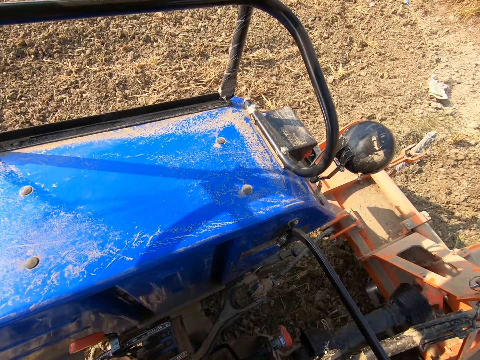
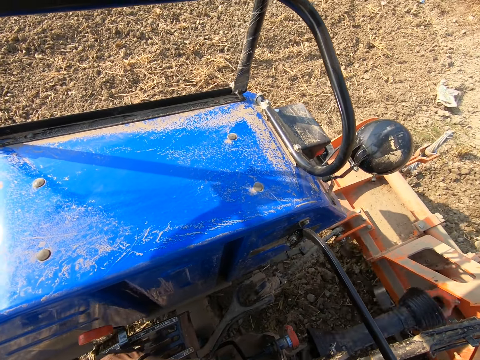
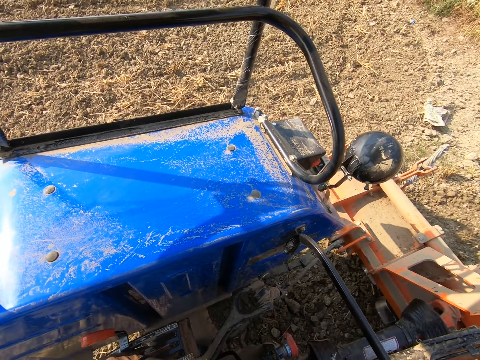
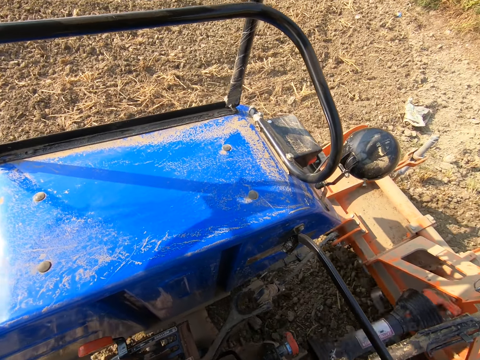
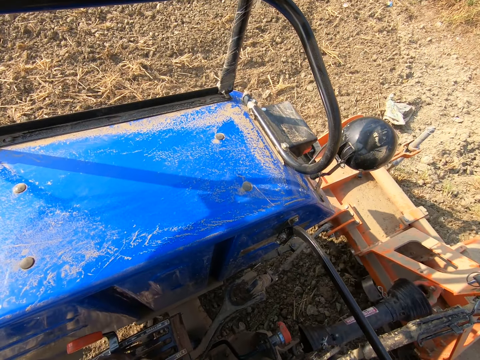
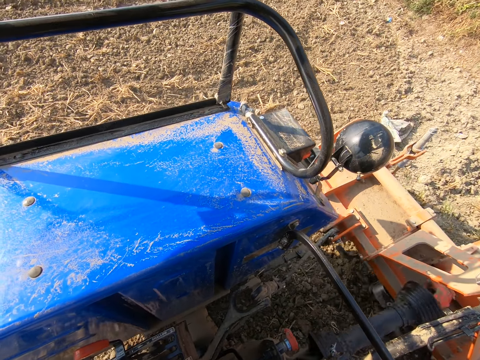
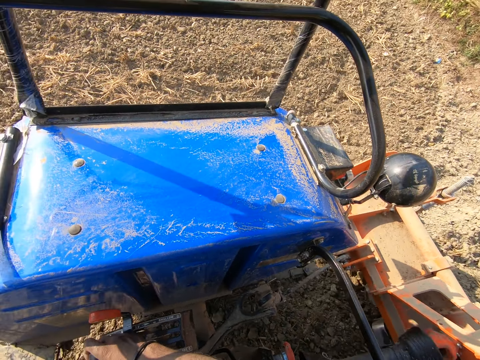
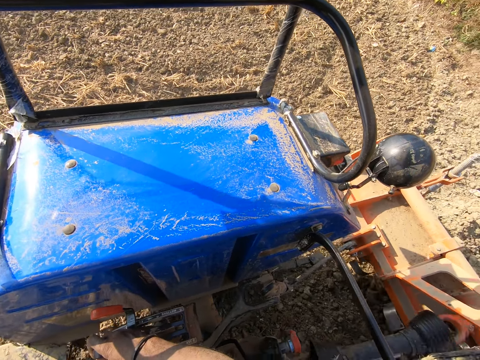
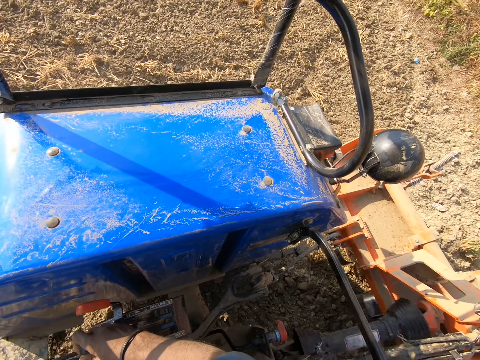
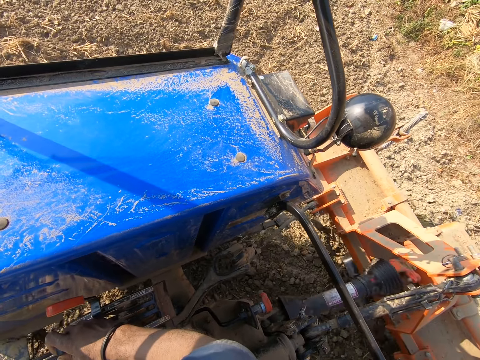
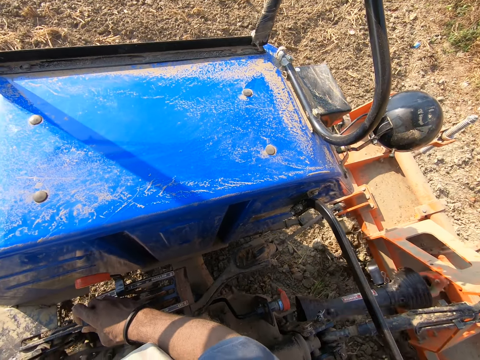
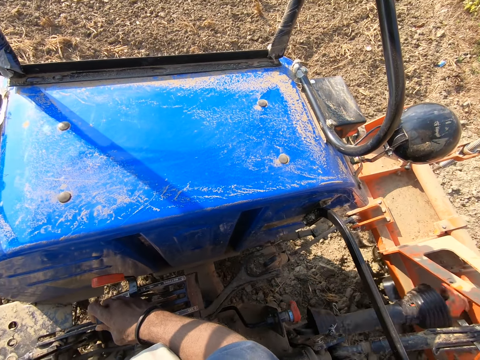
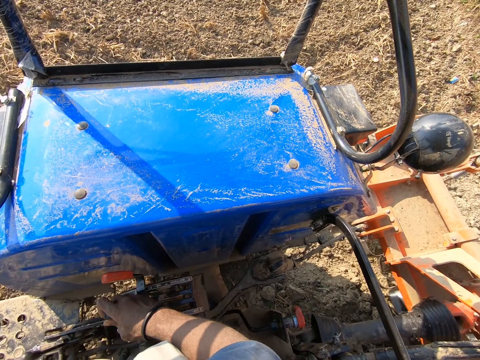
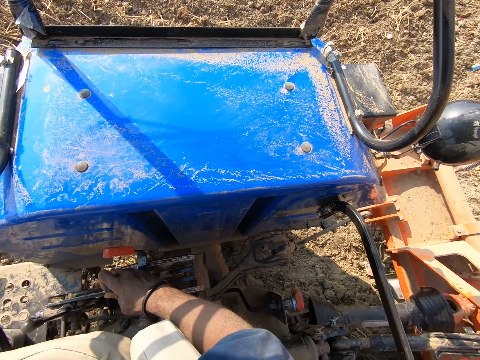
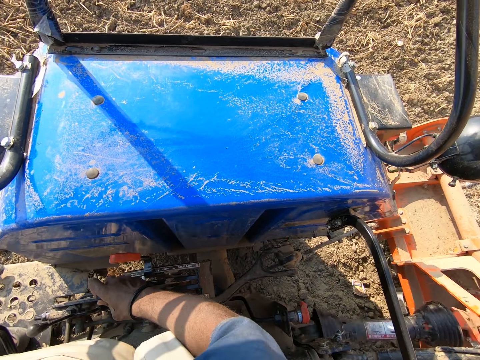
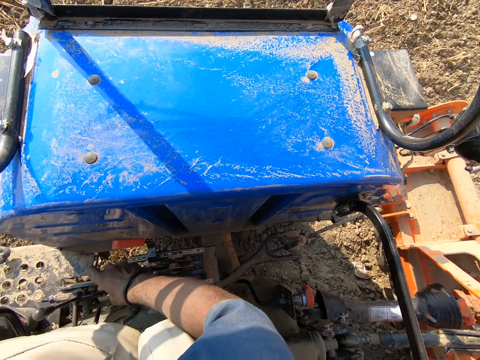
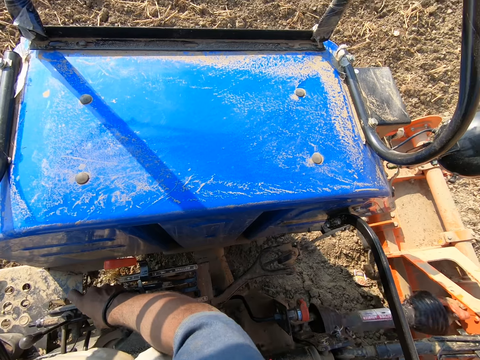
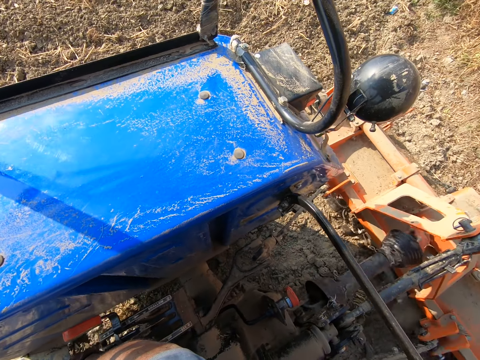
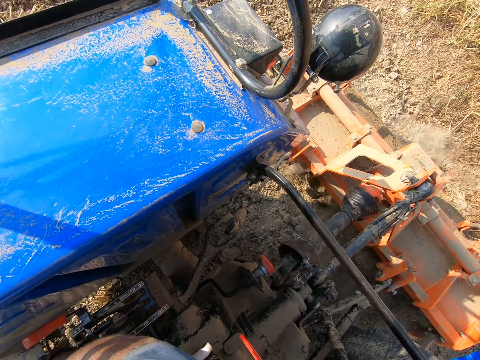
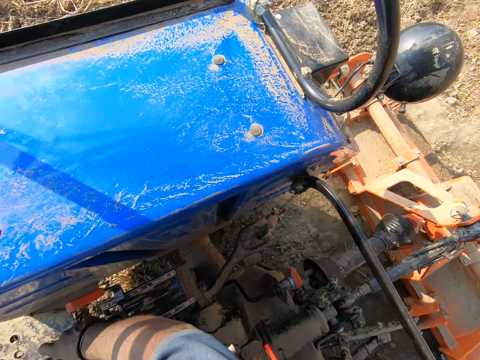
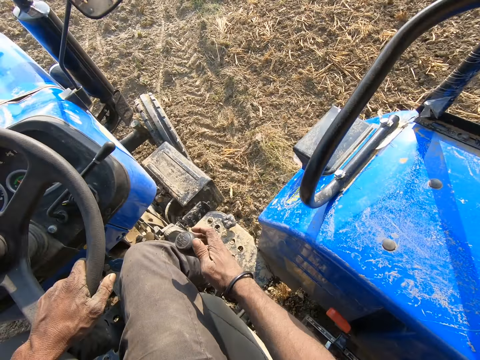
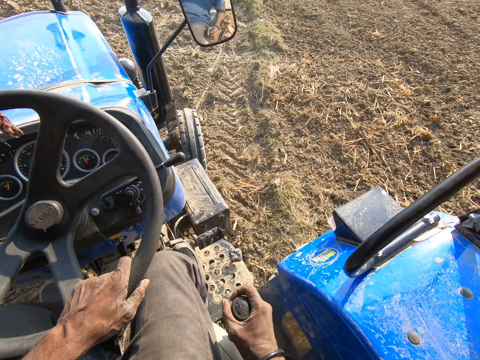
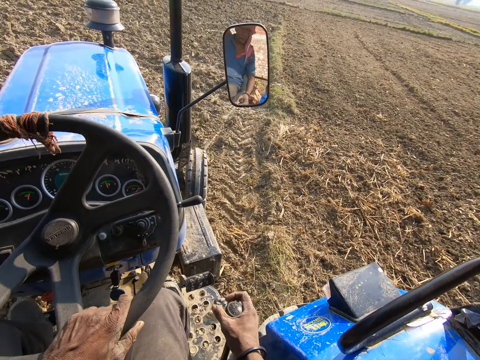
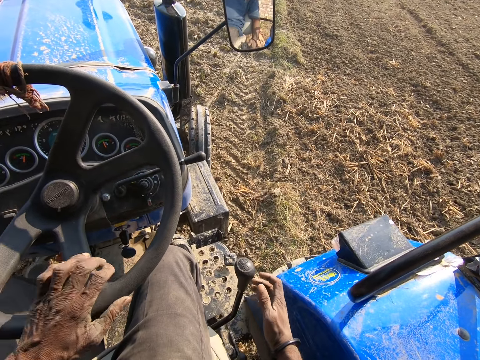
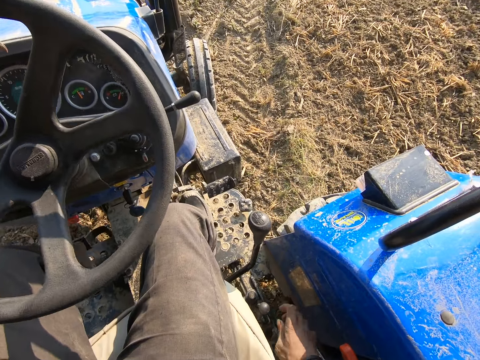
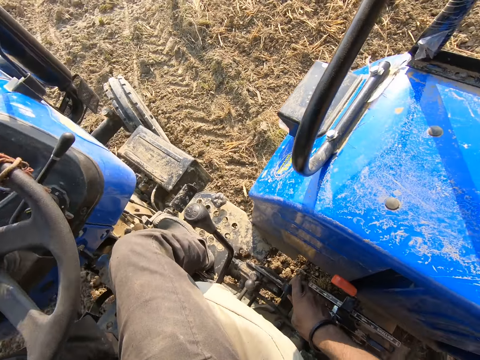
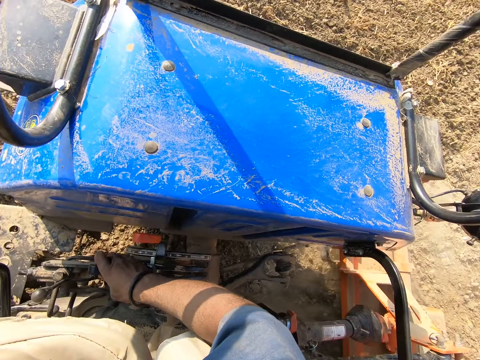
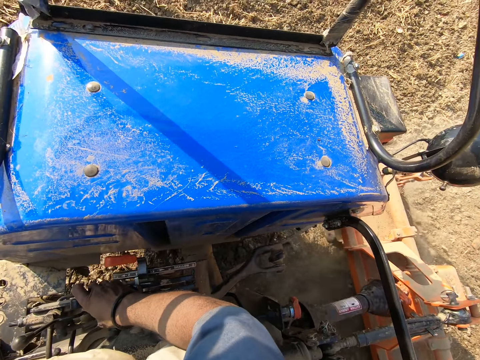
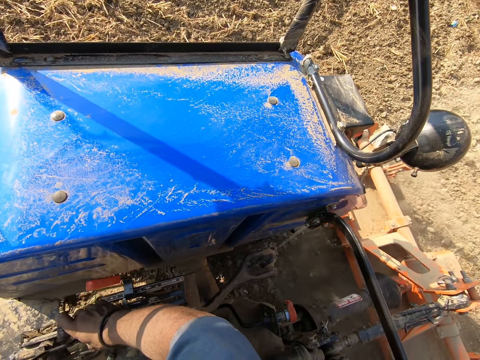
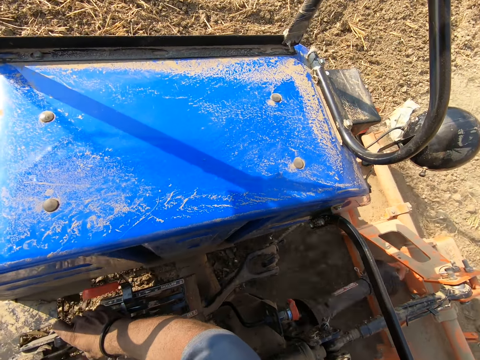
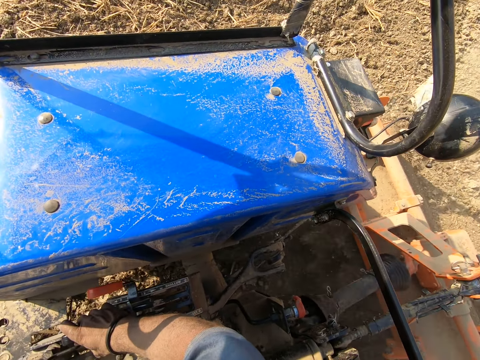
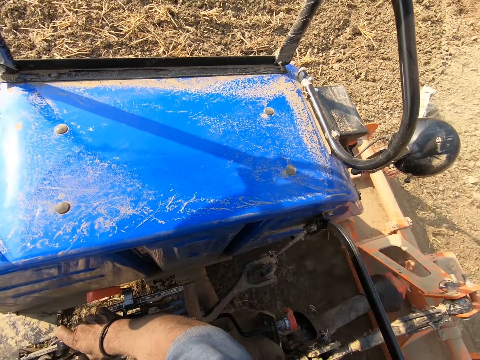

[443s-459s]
The camera wearer reverses the tractor. They move something. They look around. They change the gear. They look around. They drive the tractor on the farm. They hold something. They look around.

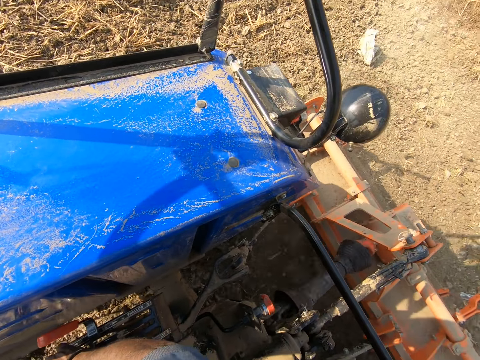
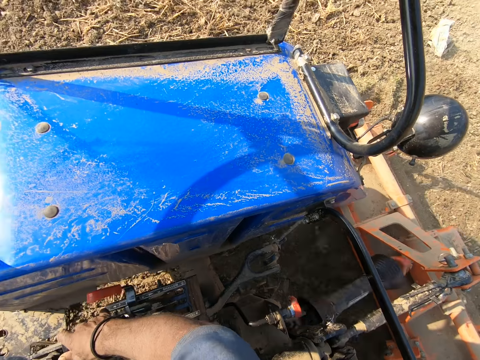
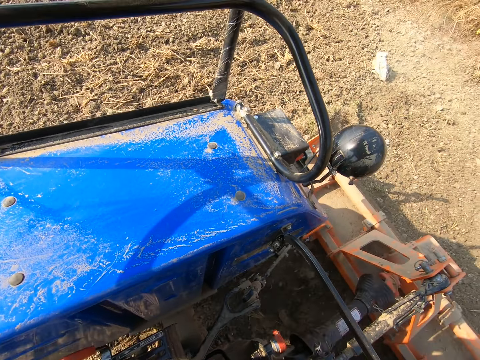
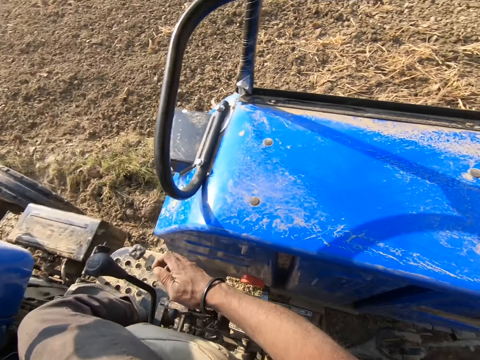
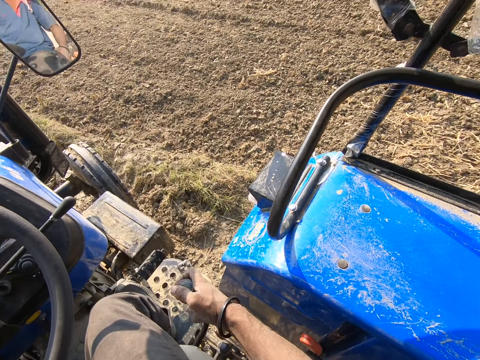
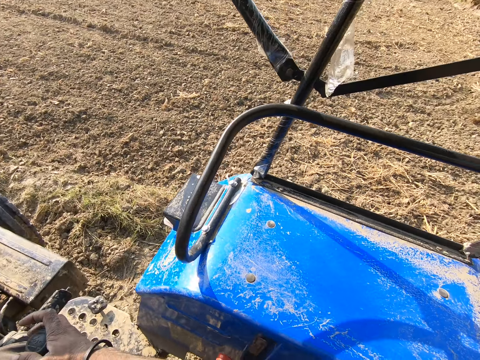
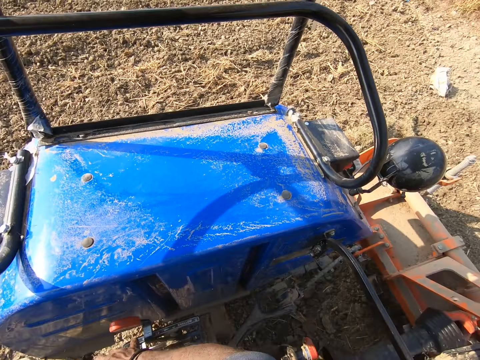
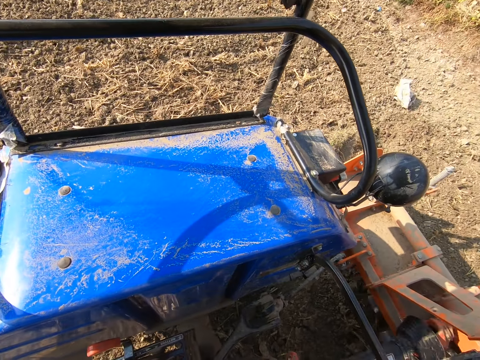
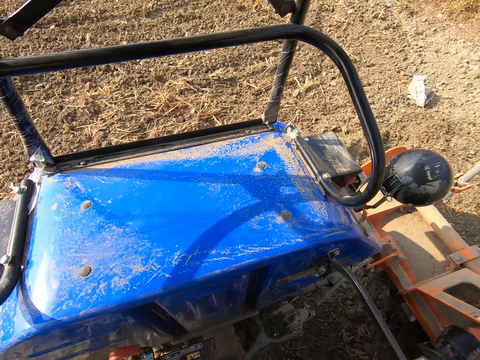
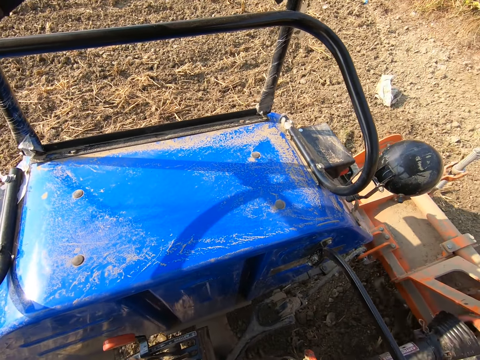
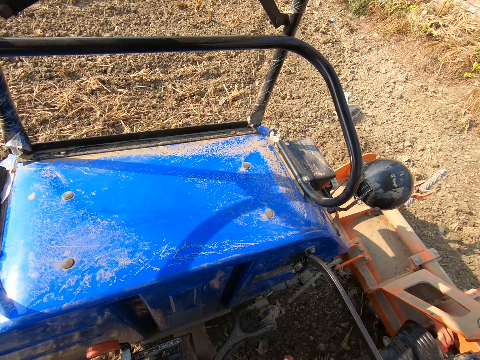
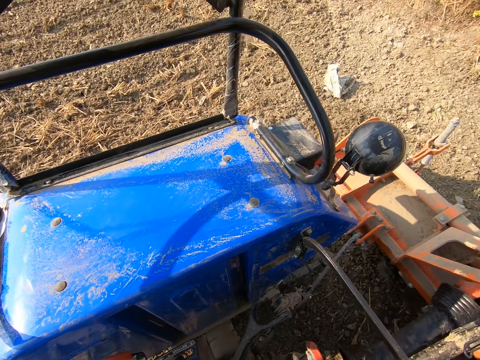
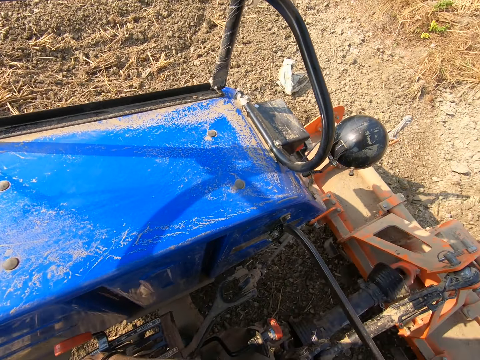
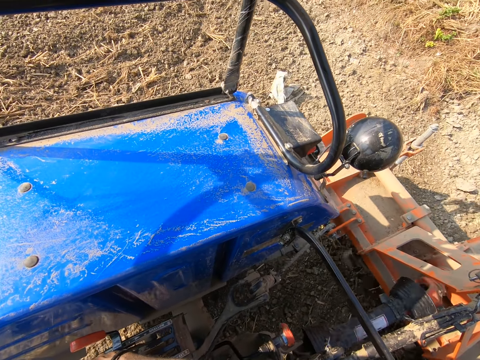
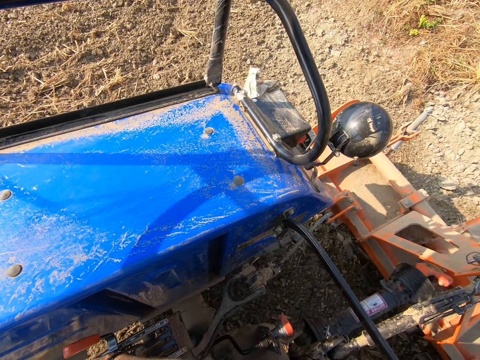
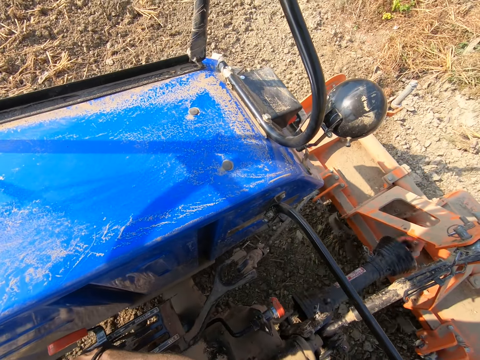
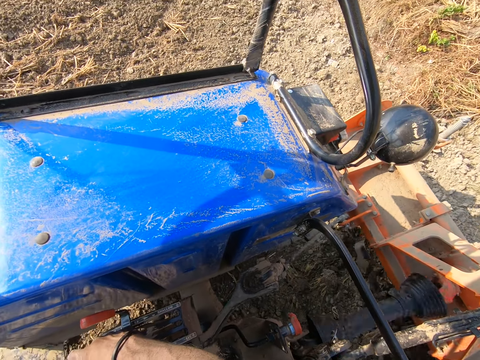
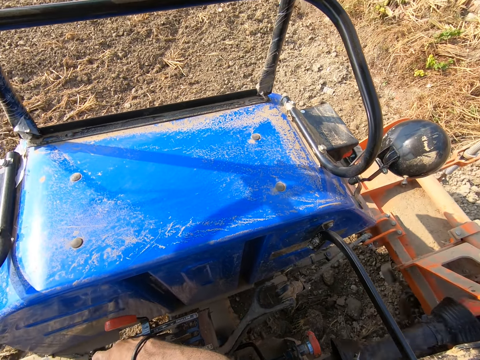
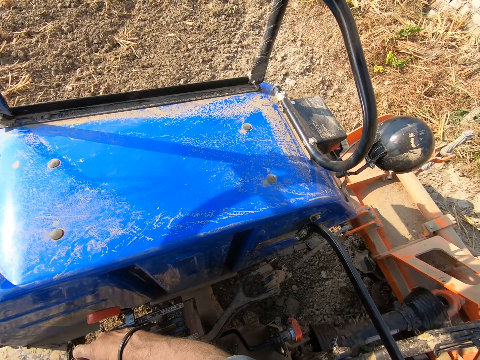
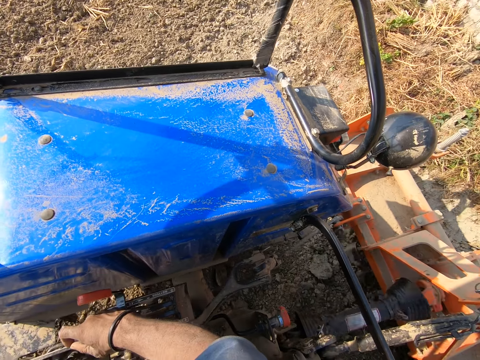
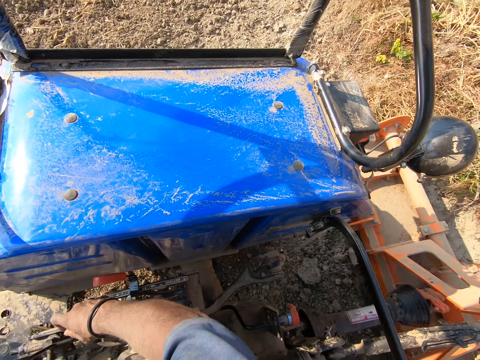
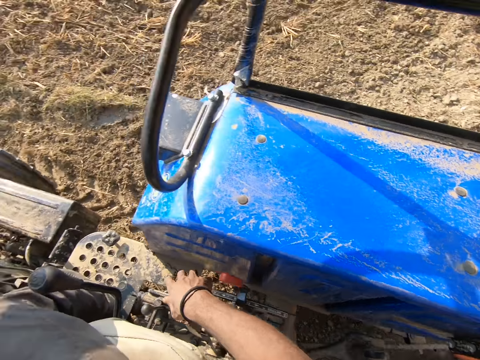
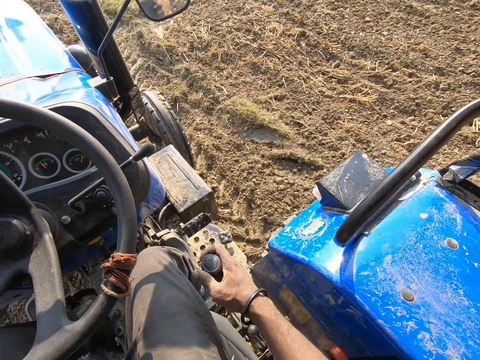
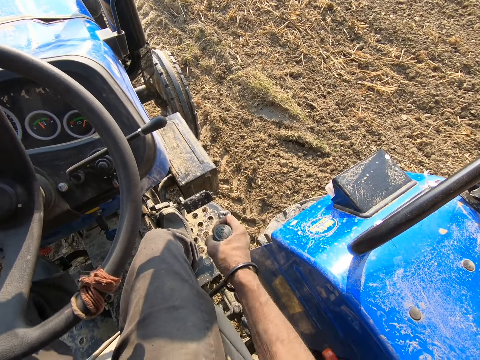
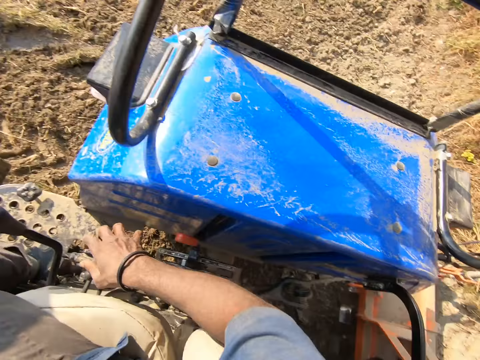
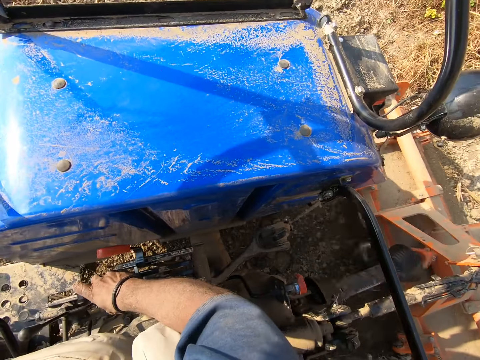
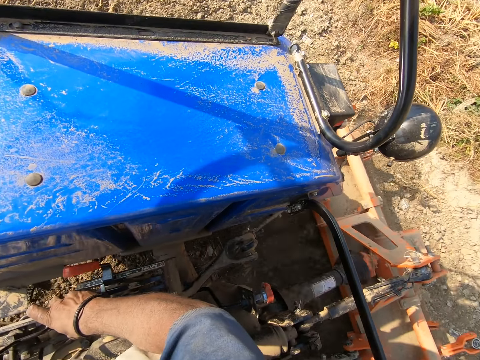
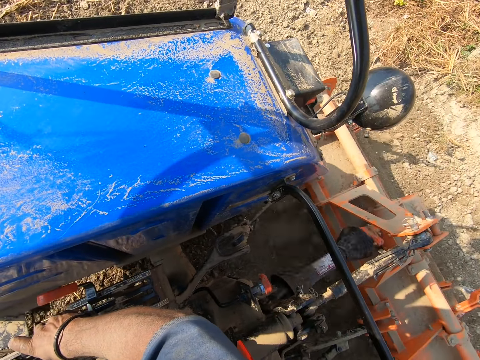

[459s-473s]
The camera wearer moves the tractor gear with his right hand. He looks around. He moves something. He moves the tractor gear with his right hand. He looks around. He holds something. He looks around.
